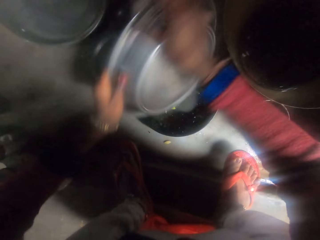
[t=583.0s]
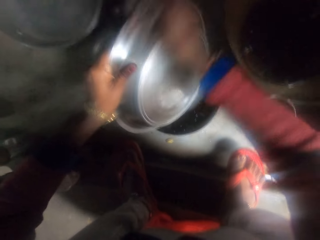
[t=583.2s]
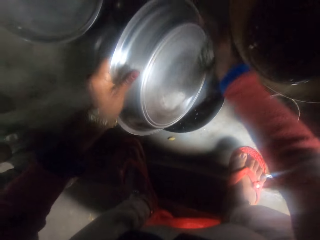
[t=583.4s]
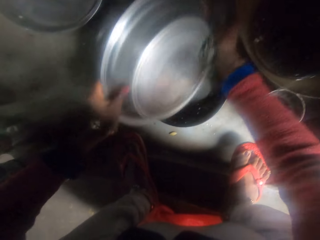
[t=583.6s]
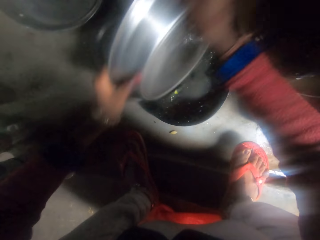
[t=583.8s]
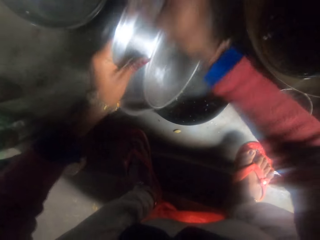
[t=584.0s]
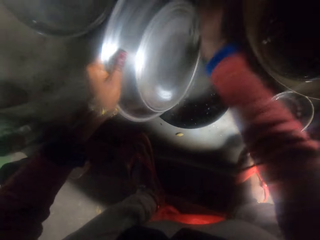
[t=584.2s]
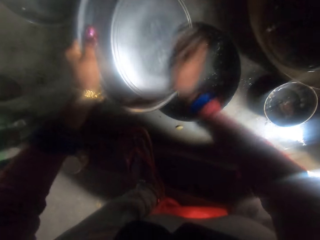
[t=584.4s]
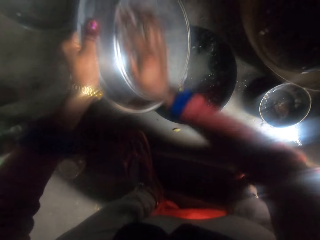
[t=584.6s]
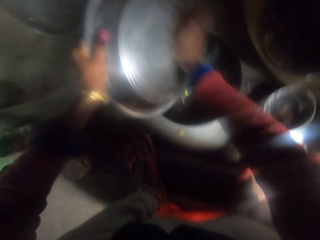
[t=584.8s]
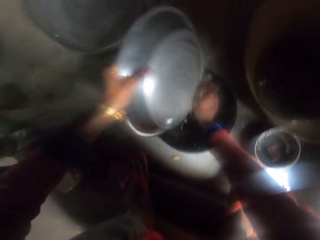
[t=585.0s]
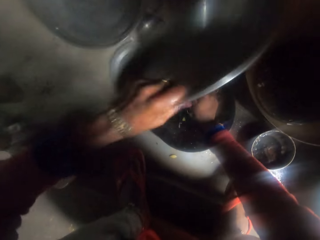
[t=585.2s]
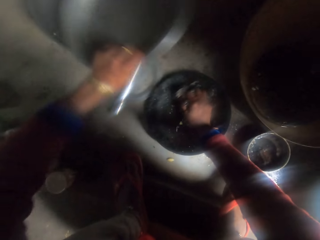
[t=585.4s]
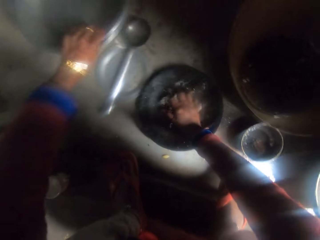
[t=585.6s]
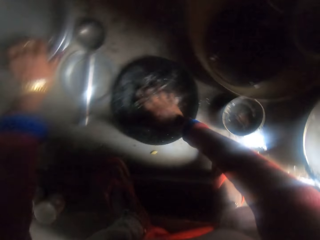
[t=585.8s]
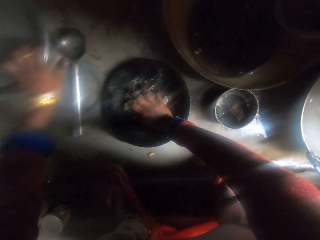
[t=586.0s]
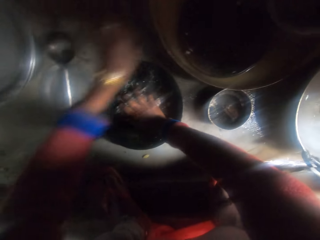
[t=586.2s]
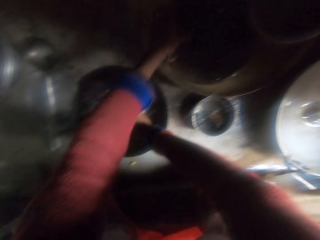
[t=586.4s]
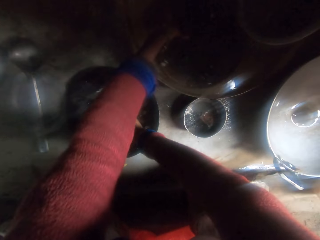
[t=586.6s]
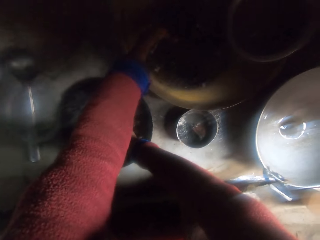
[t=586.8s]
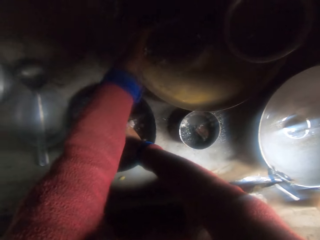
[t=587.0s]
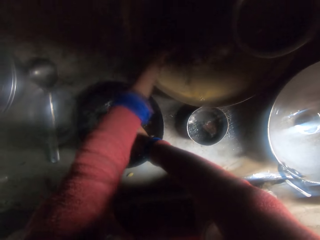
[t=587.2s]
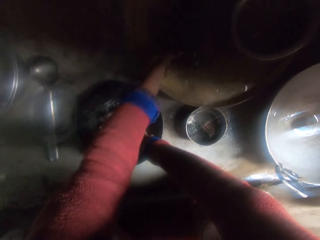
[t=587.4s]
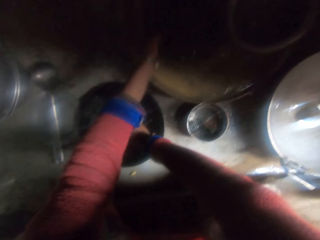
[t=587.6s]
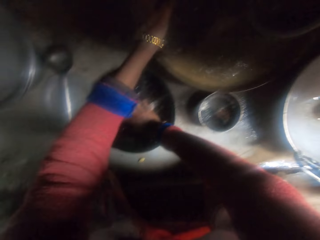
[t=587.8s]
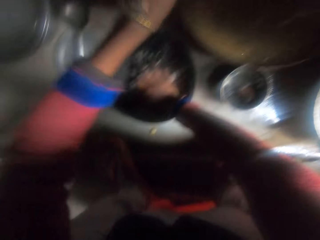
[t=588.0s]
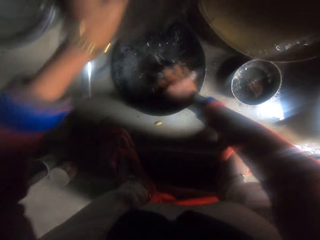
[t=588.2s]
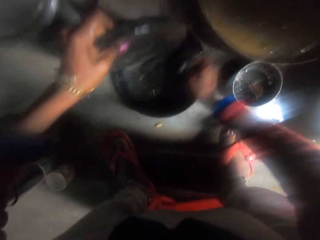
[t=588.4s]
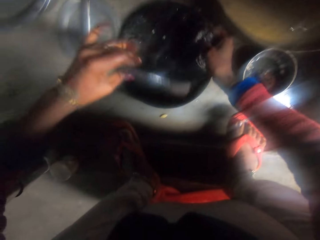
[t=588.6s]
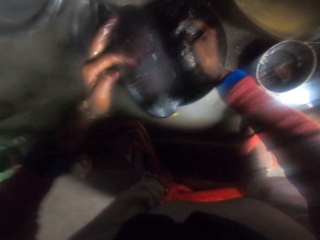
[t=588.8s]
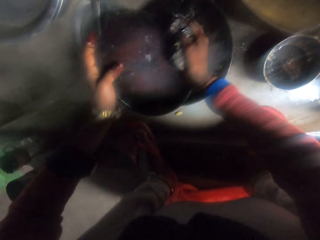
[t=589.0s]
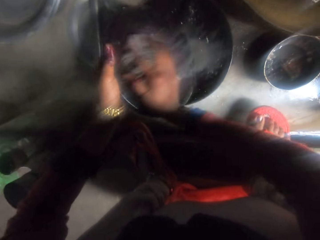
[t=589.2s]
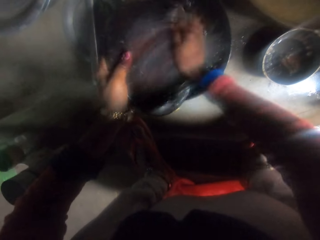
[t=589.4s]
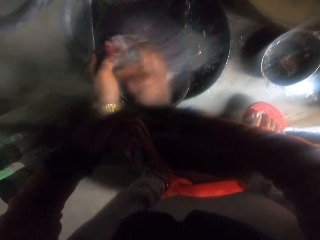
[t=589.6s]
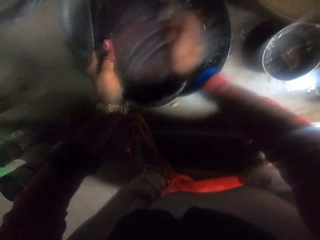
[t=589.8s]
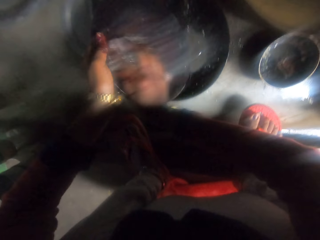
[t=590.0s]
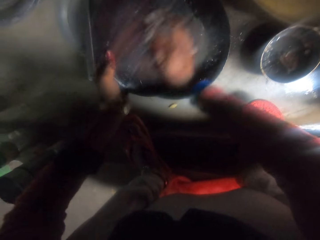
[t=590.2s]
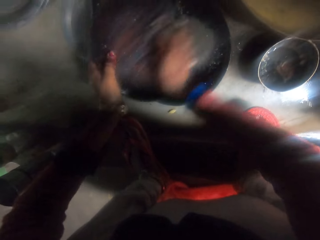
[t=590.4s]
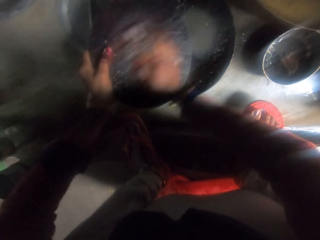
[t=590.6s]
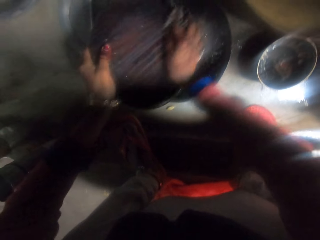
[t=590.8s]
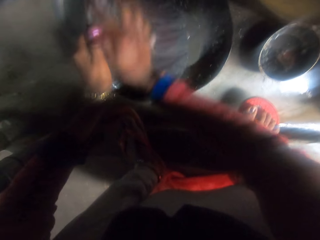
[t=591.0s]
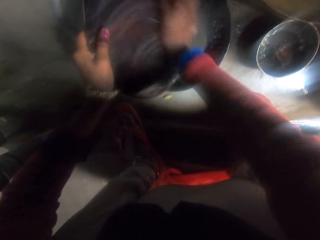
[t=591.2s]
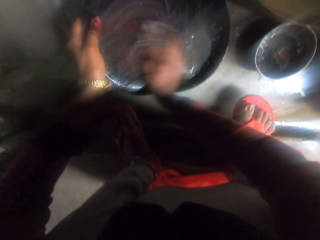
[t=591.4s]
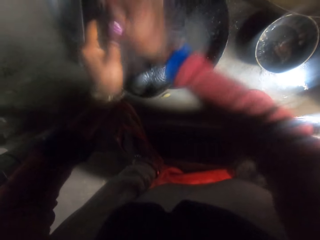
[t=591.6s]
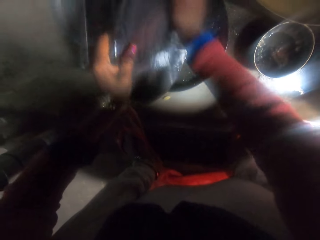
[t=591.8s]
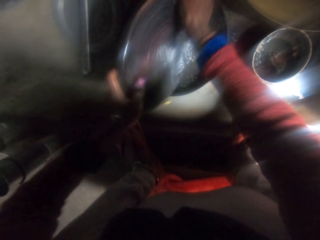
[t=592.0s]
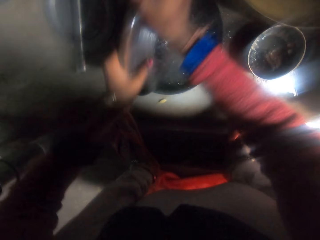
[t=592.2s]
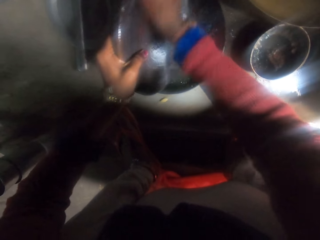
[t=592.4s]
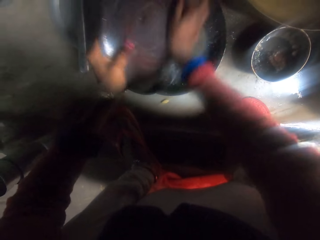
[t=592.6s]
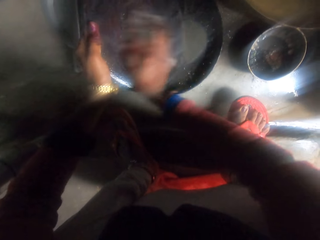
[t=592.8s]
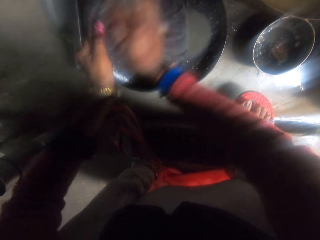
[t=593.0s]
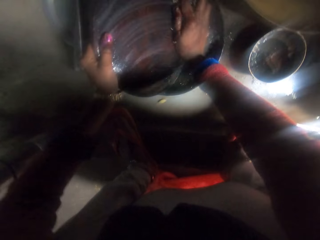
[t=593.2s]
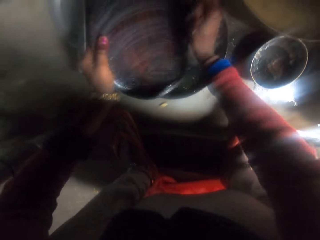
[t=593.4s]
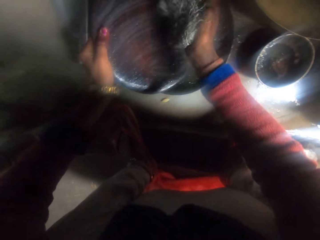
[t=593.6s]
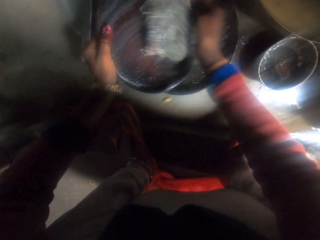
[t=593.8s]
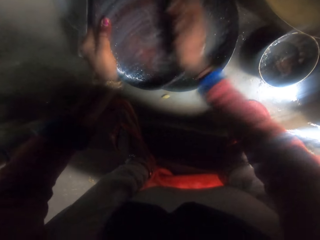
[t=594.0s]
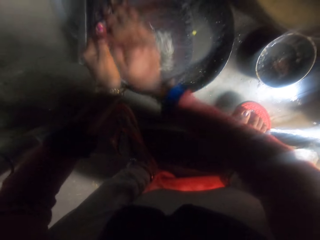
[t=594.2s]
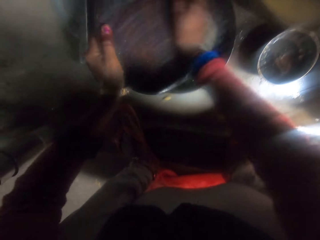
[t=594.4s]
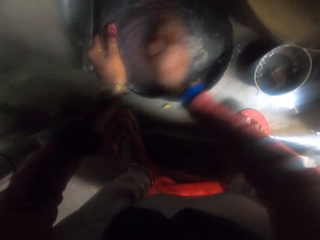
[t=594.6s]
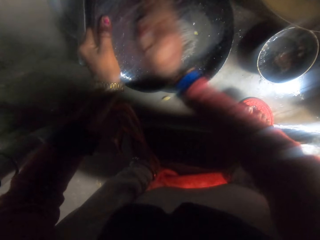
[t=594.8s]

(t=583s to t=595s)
The camera wearer puts down a steel plate on a steel plate. They take a polpat or slab. They wash the slab with a sponge.

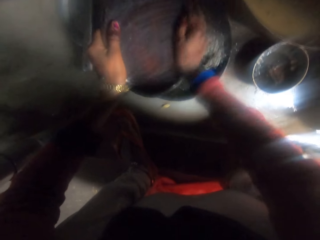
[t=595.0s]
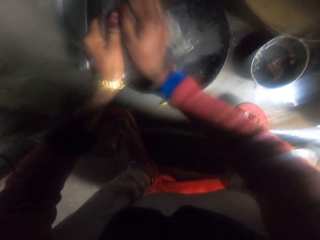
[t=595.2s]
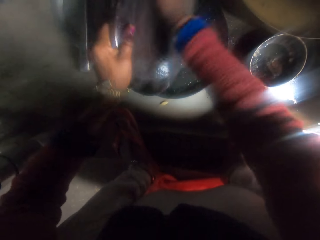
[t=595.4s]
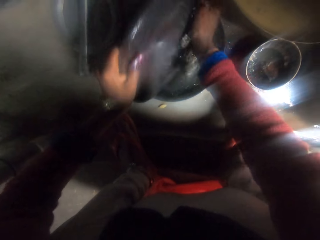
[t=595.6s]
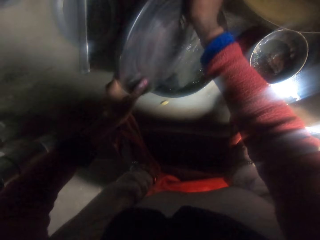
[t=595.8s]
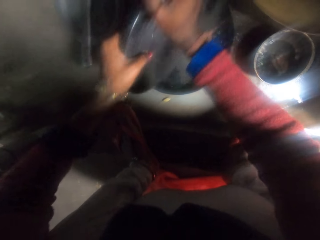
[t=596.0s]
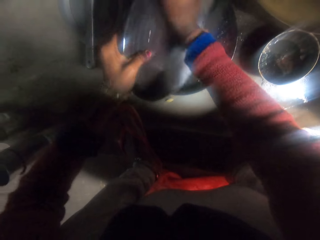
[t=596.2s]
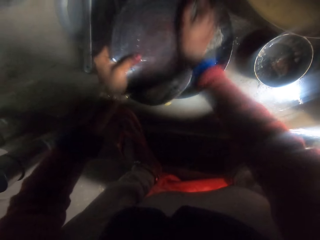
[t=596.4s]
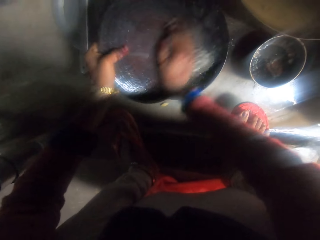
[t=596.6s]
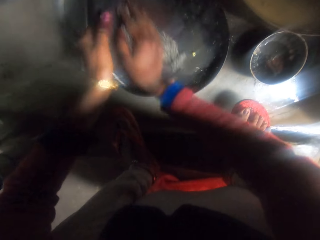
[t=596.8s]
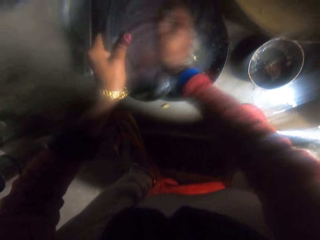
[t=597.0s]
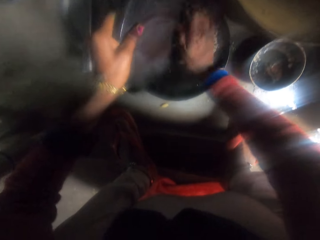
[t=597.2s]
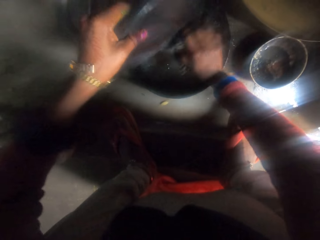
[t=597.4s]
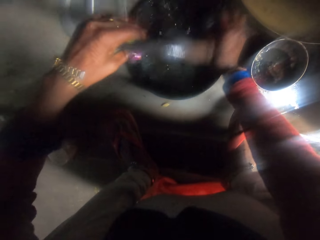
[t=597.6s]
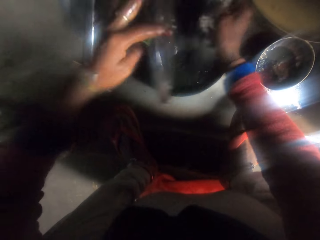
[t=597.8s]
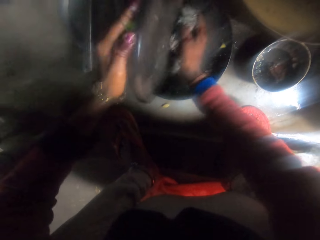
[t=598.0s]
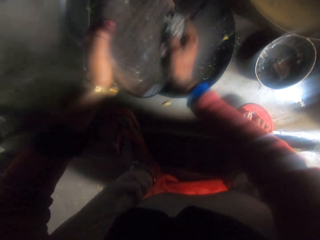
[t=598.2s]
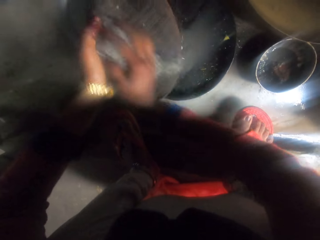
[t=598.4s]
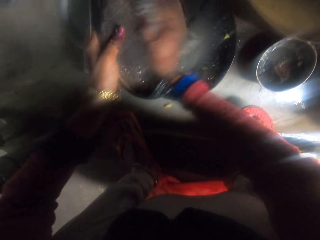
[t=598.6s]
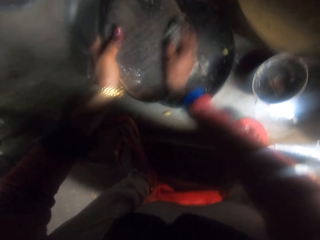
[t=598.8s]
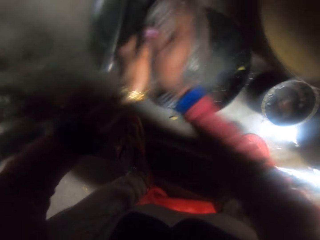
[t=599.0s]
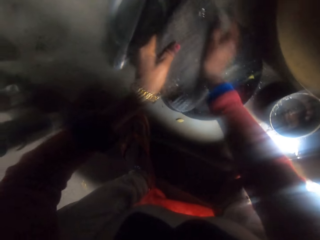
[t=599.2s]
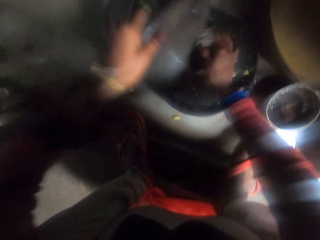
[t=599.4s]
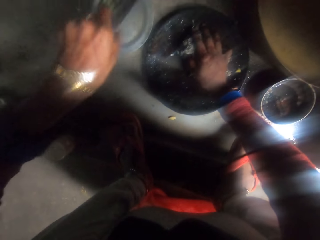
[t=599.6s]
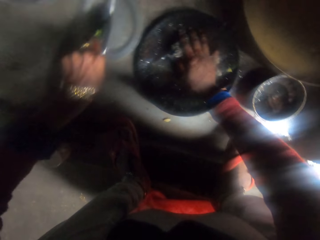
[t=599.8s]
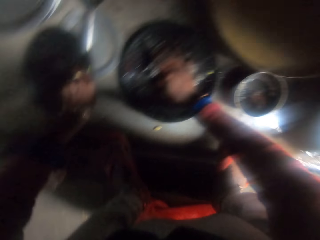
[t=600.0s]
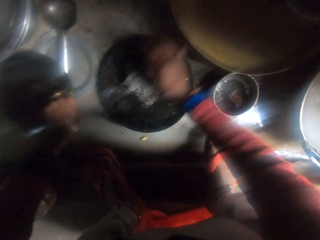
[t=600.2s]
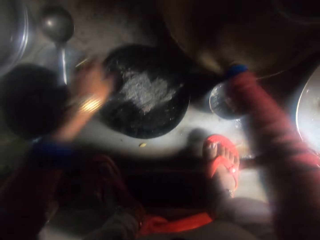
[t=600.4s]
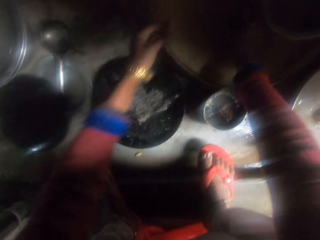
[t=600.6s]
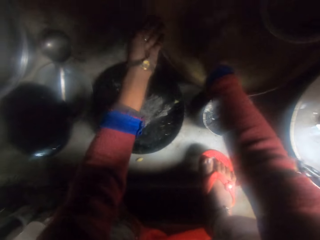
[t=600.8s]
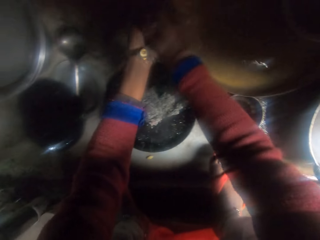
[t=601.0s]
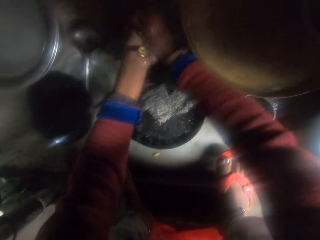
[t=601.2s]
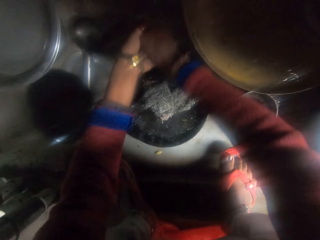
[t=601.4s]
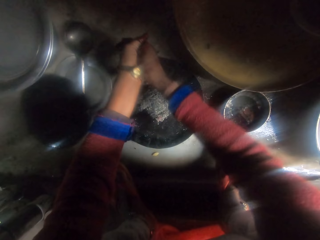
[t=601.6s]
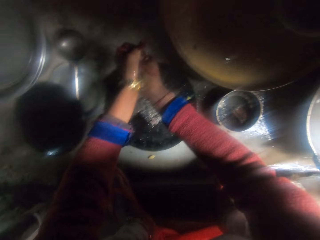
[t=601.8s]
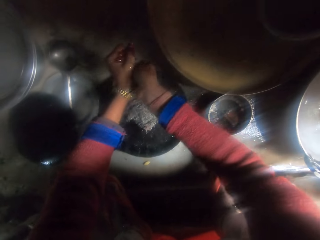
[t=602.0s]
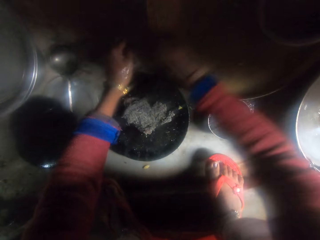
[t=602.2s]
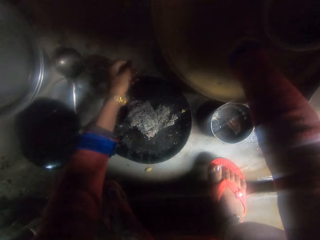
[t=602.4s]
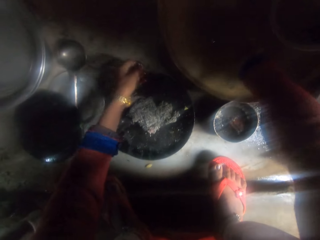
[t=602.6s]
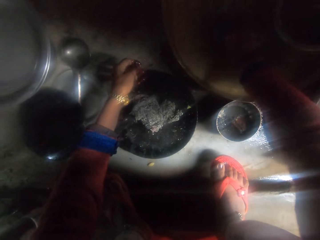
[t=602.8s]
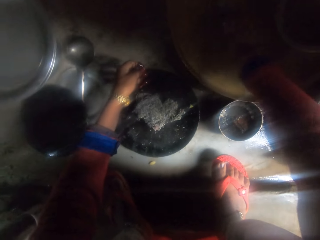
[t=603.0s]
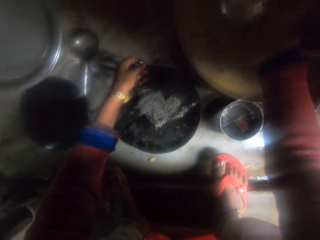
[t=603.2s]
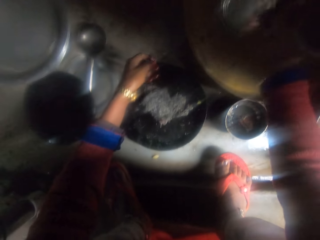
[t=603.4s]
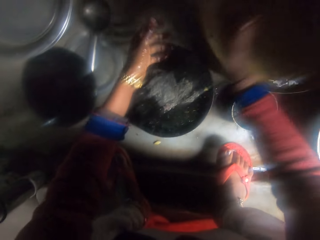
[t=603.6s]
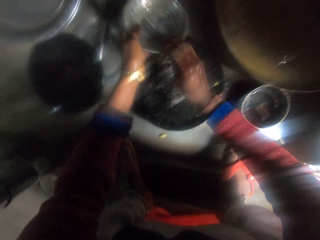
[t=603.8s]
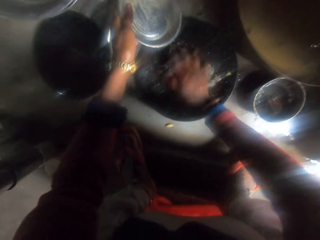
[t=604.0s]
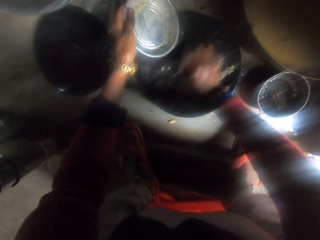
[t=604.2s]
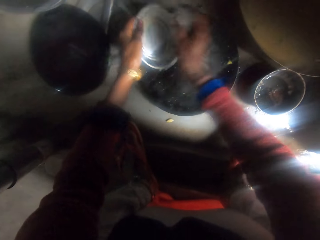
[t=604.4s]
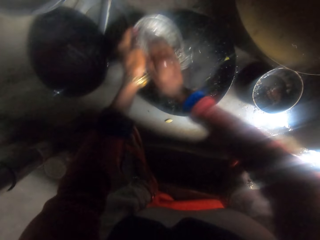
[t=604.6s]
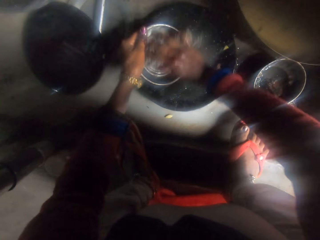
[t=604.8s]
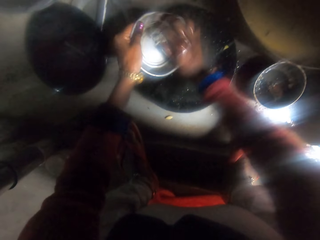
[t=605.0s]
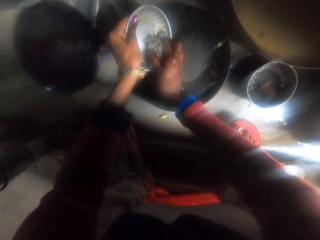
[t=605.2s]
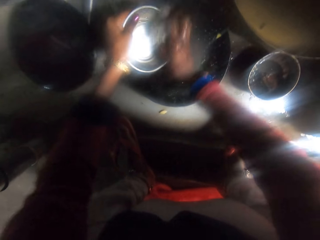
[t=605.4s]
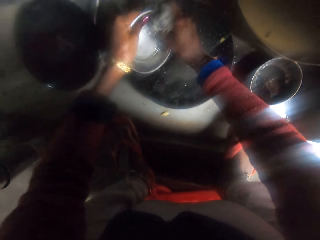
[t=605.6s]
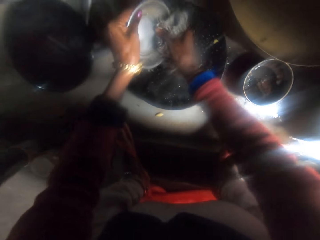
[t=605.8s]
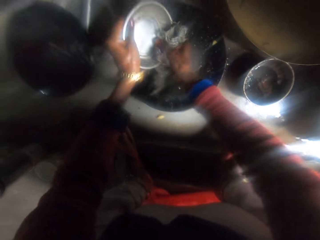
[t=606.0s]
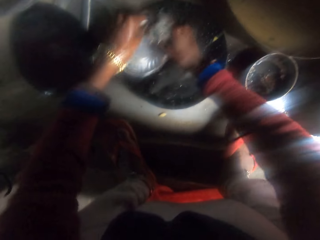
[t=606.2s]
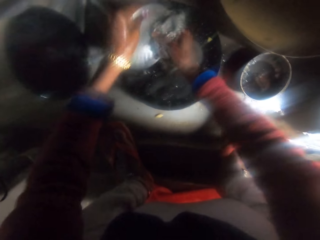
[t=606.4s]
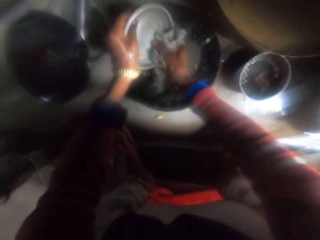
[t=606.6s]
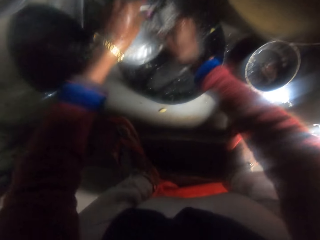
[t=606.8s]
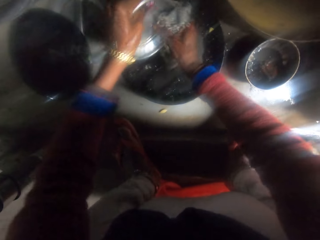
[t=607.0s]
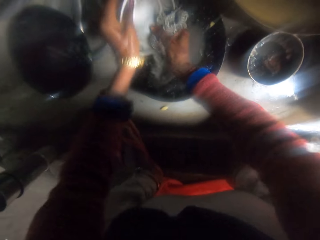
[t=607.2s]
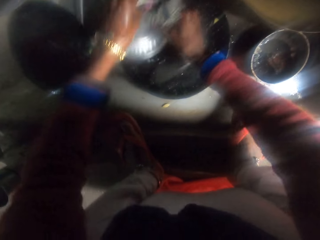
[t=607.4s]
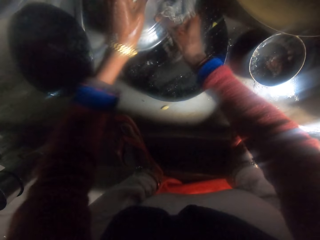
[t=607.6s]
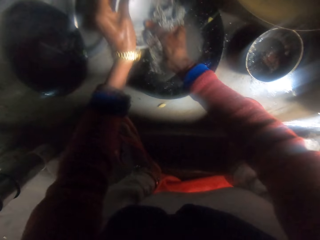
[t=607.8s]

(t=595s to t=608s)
The camera wearer puts the polpat down on the floor. She drops the sponge. She rinses her hands. She picks up a plate, picks up the sponge, and washes the steel plate with the sponge.
